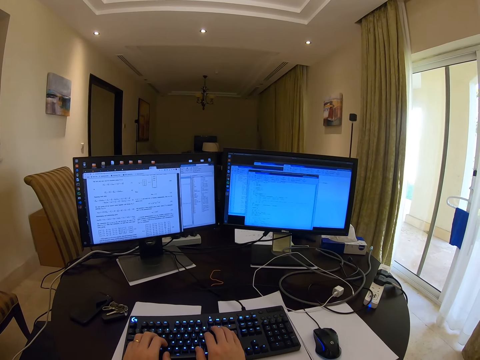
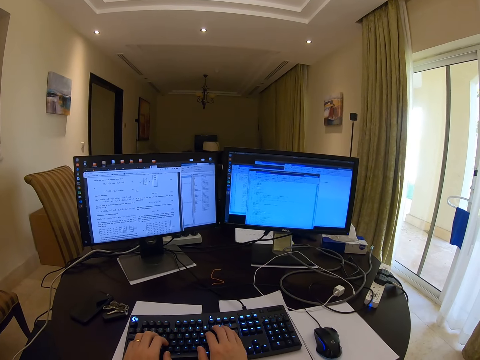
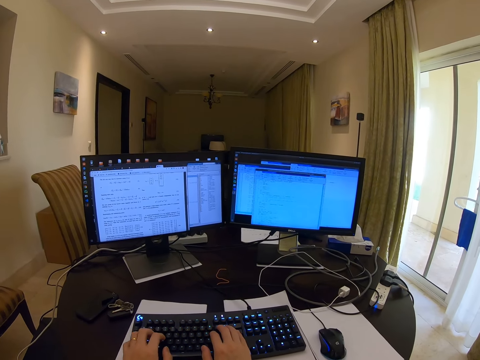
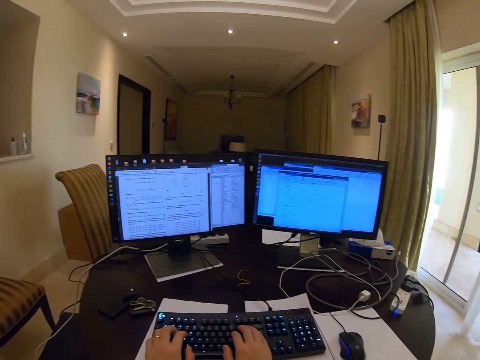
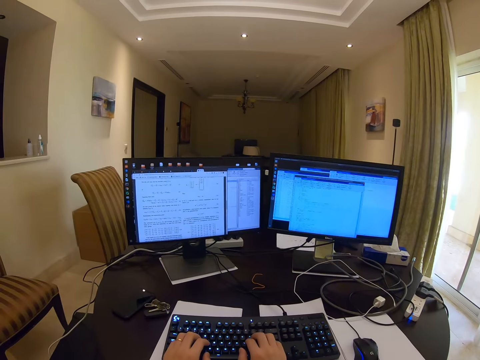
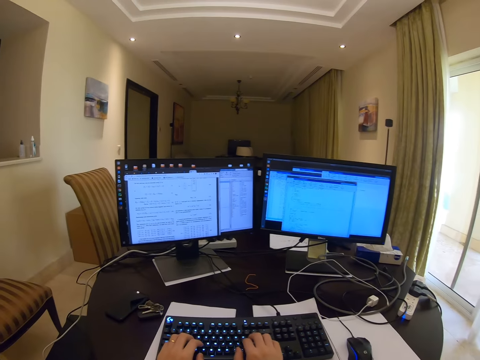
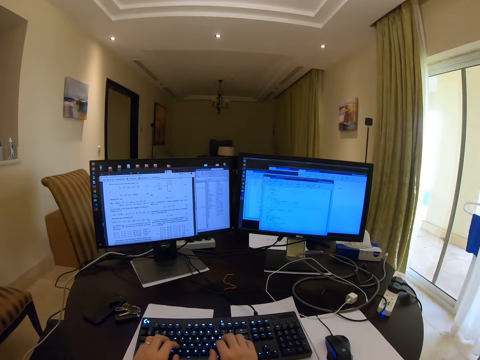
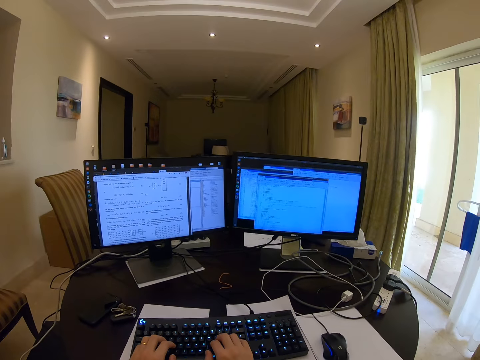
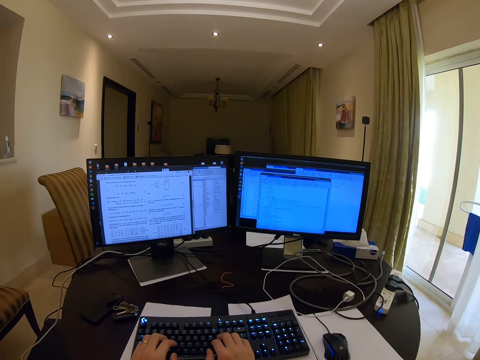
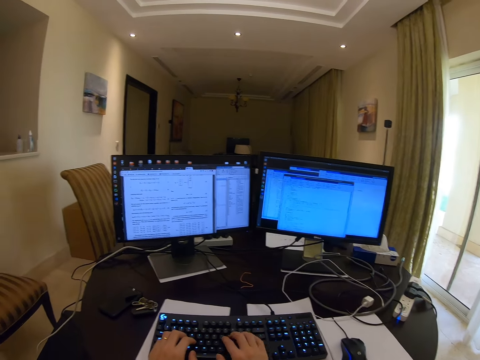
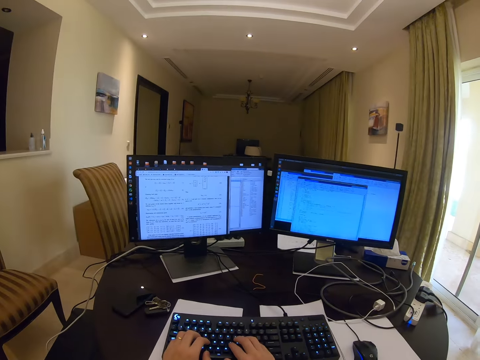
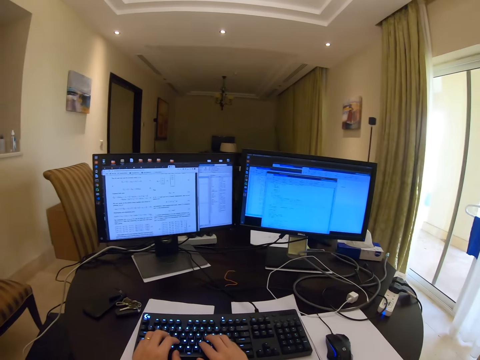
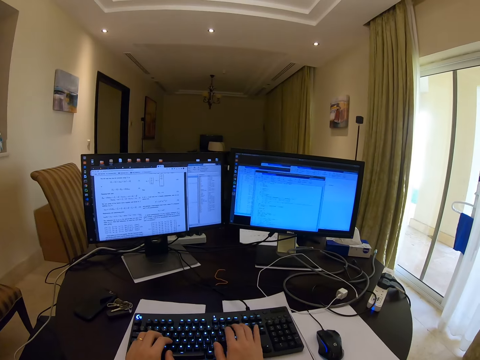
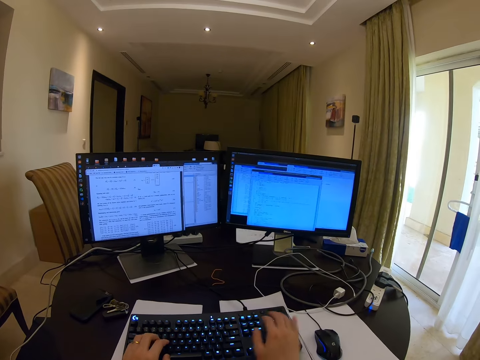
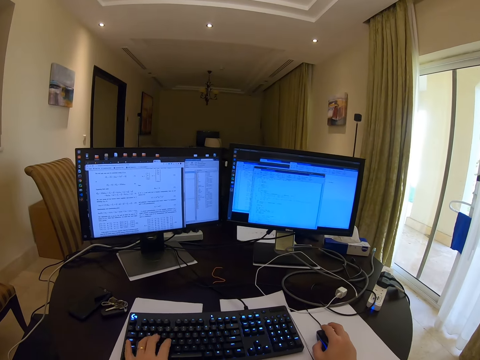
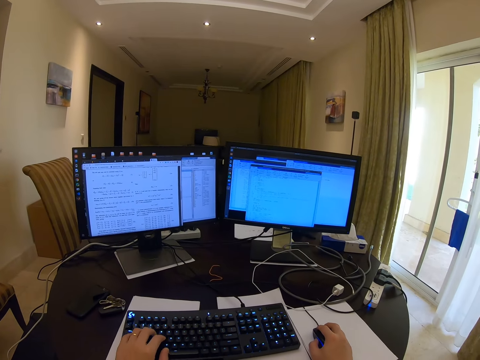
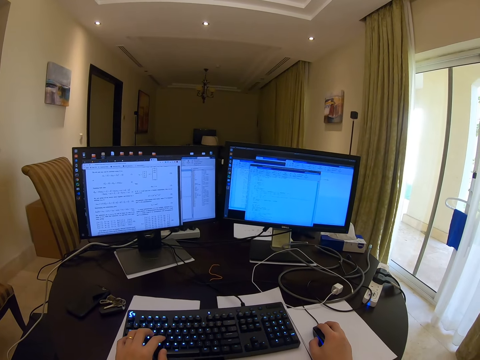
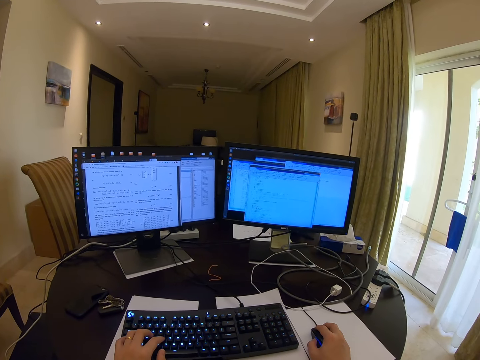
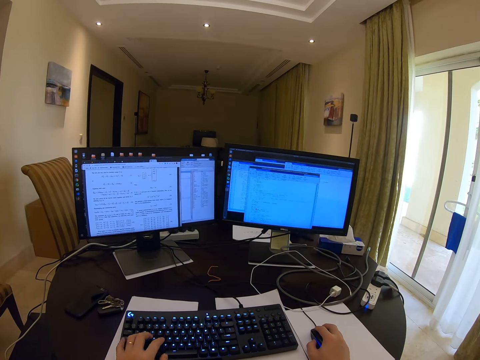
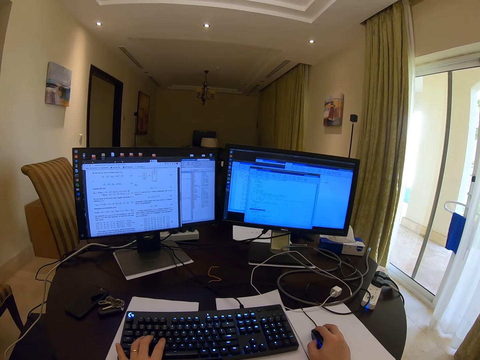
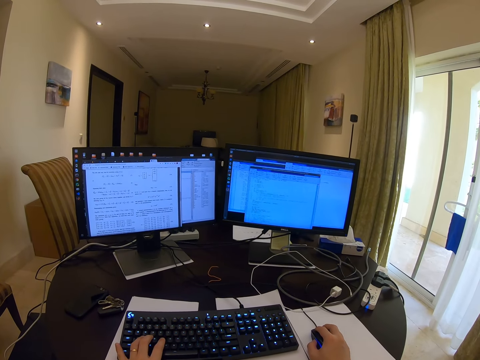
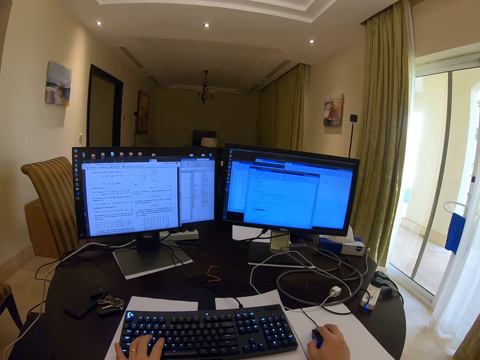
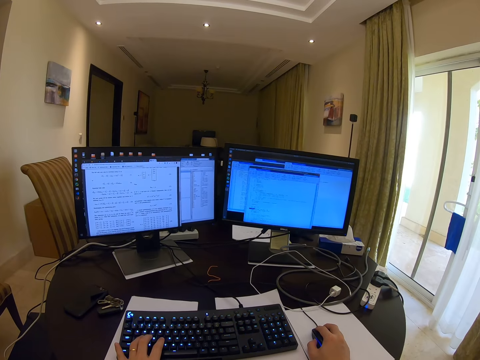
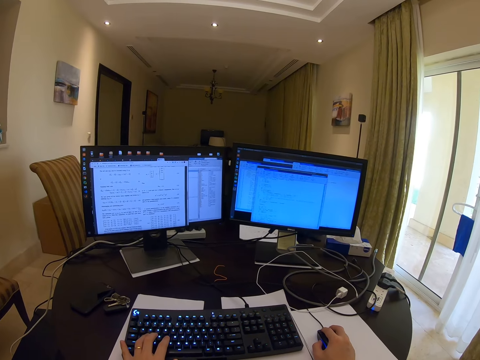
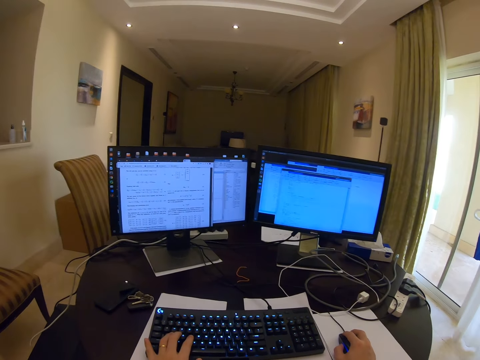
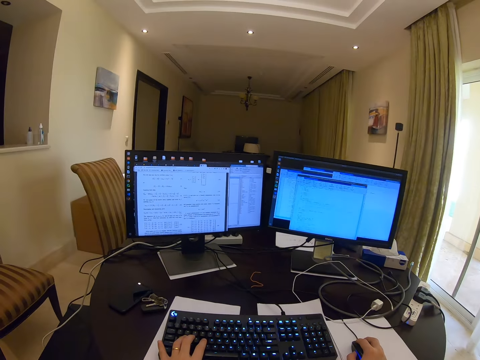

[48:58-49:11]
The camera wearer types on the keyboard. They control the mouse.

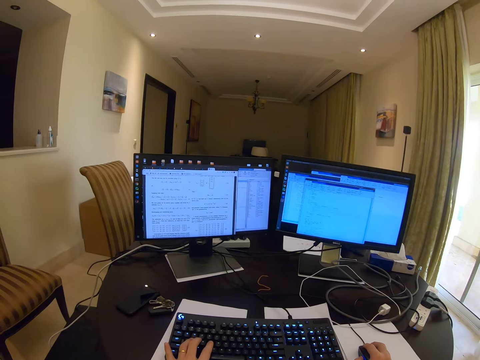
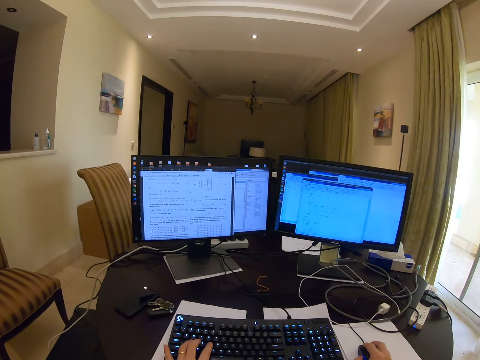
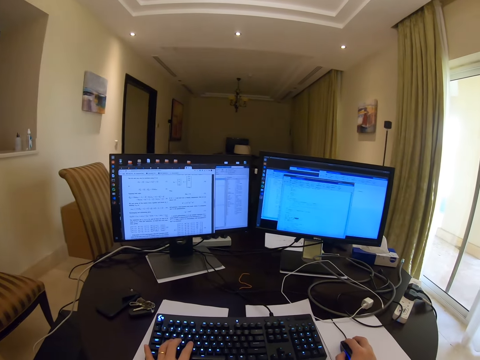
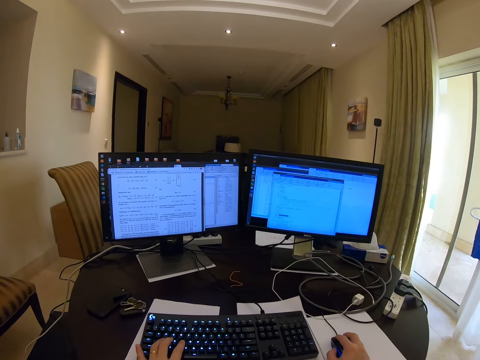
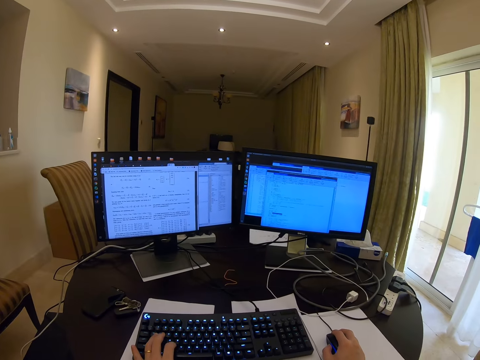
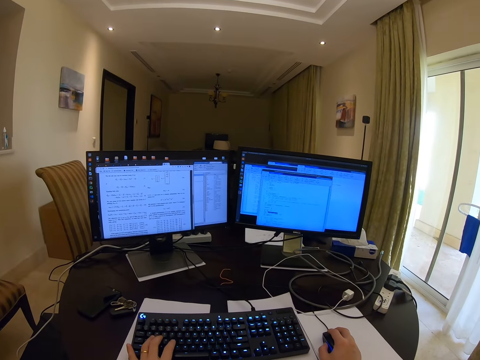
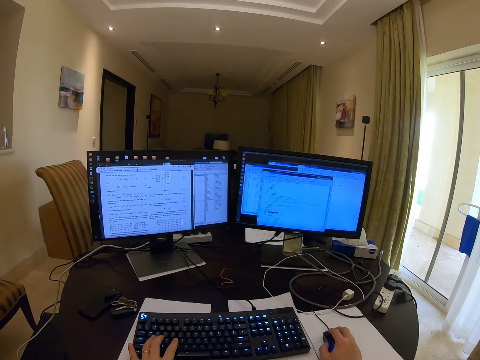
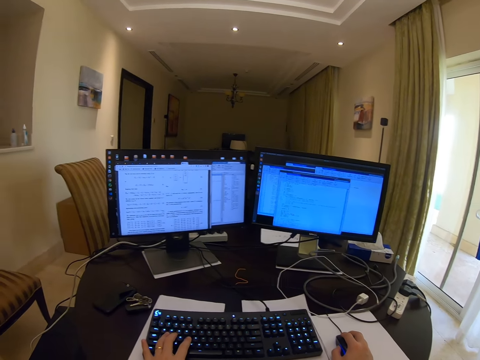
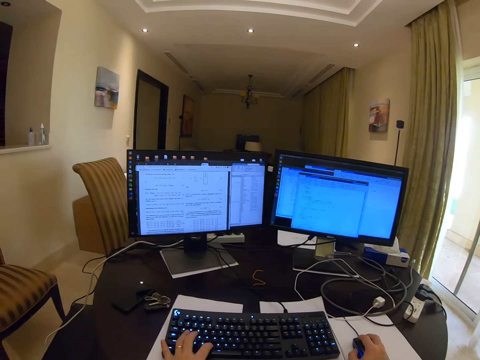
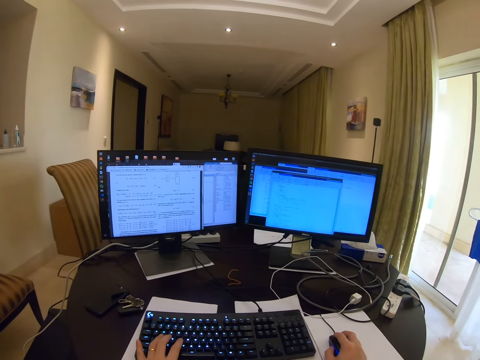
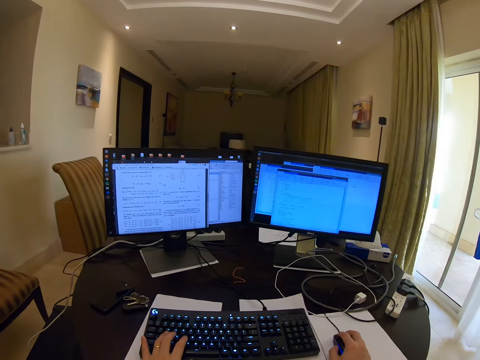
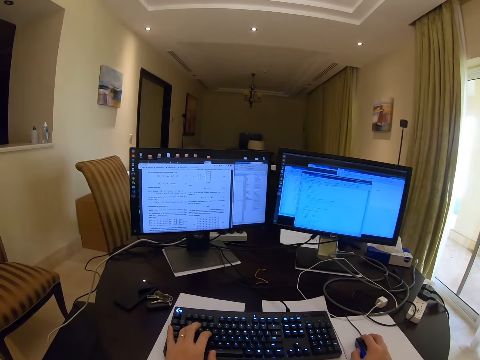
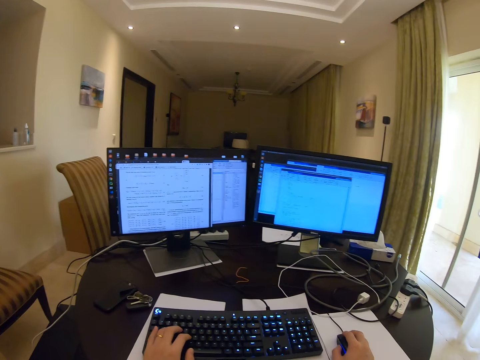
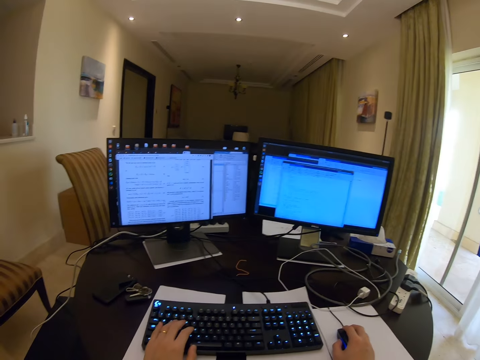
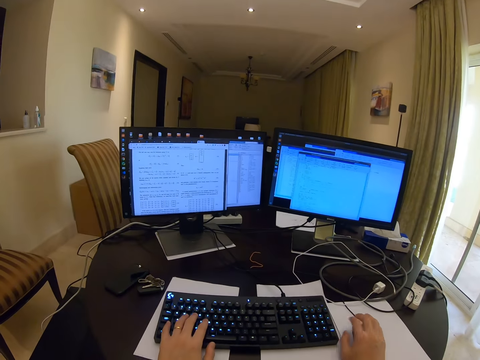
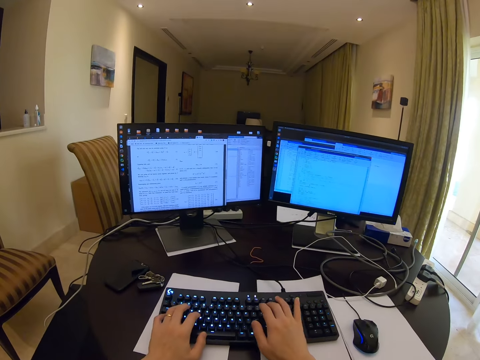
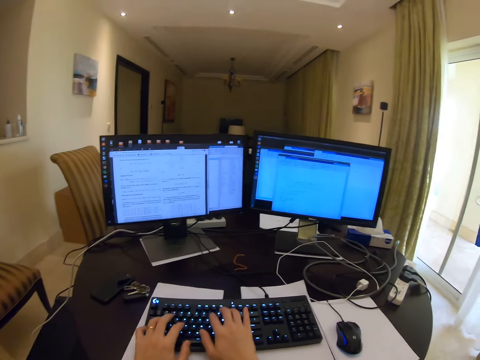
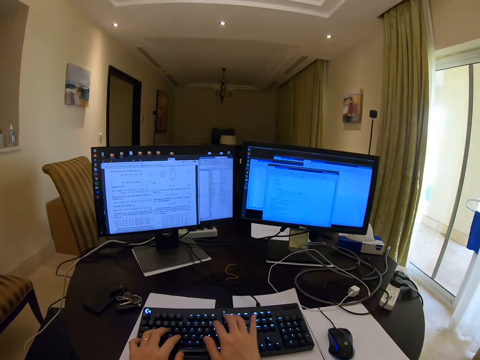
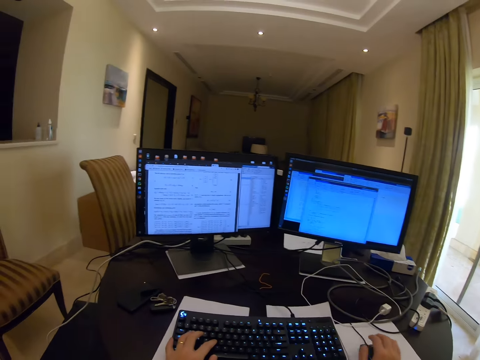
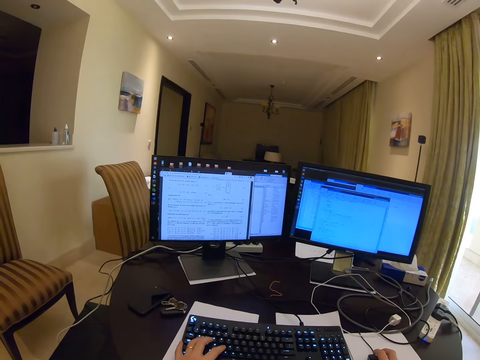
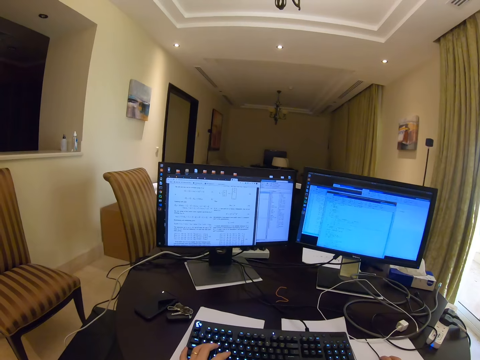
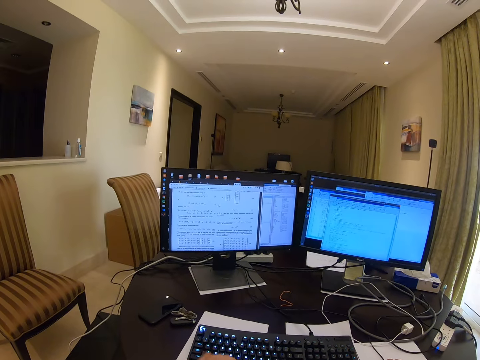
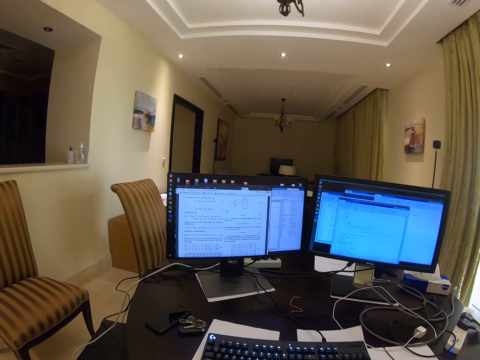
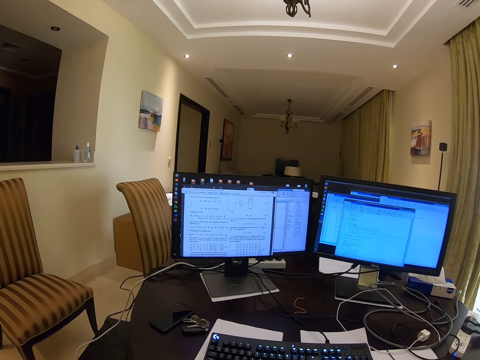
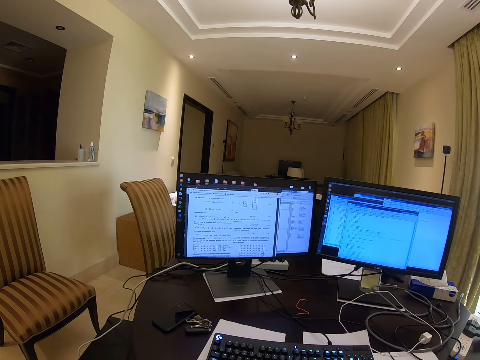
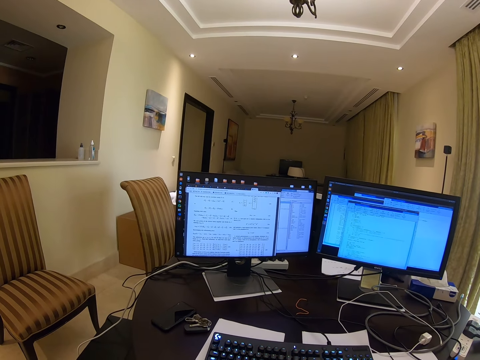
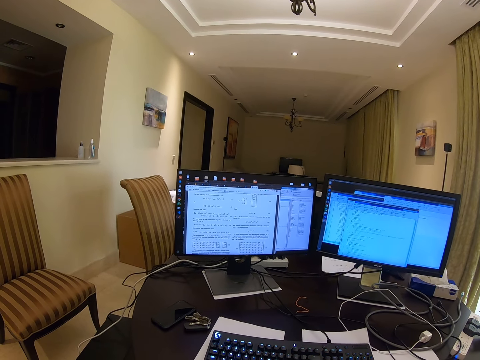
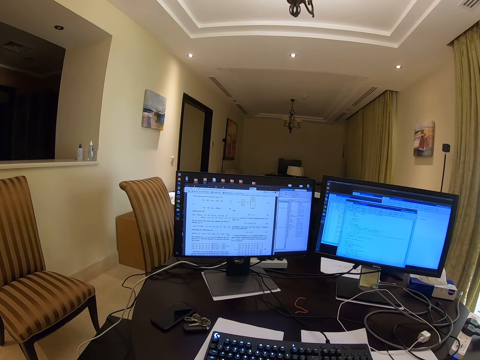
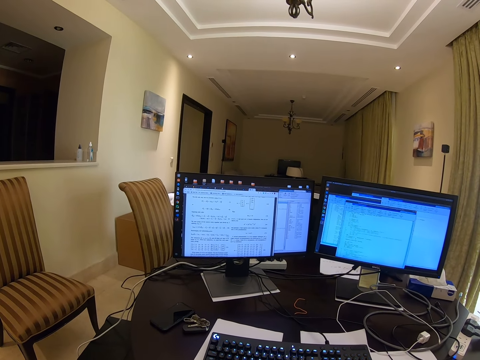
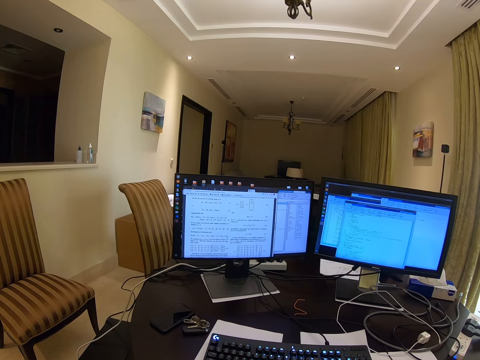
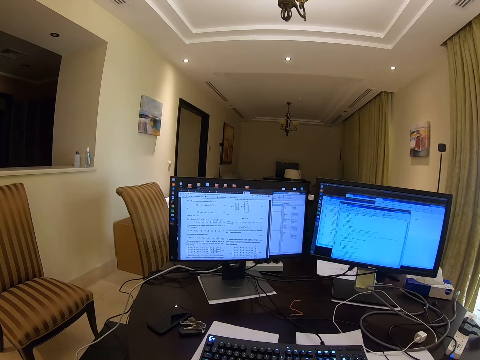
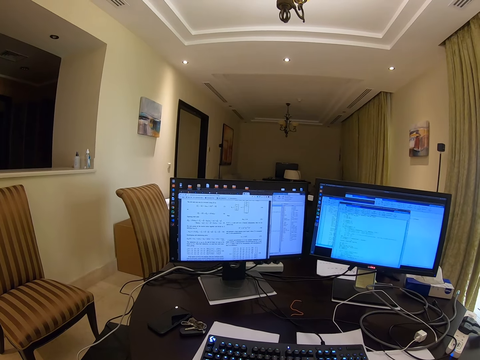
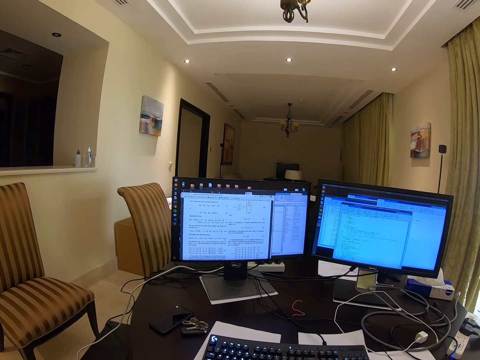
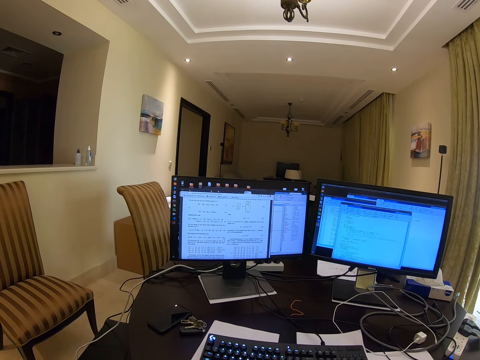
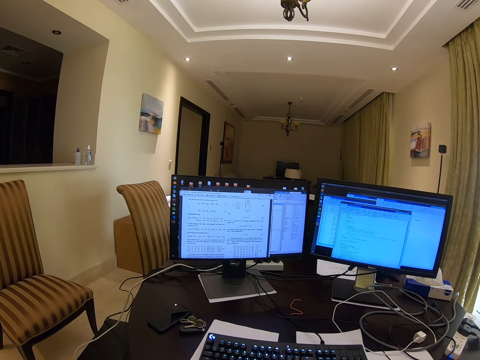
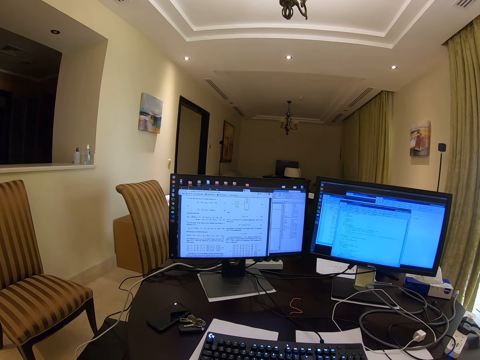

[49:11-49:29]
The camera wearer clicks the mouse. They type on the keyboard. They touch the mouse. They hold the mouse. They look around.
